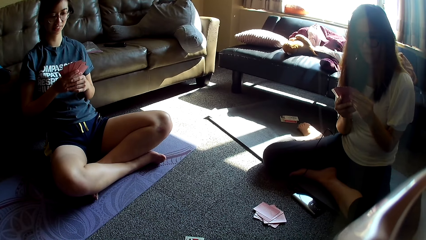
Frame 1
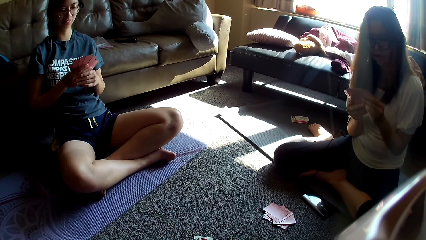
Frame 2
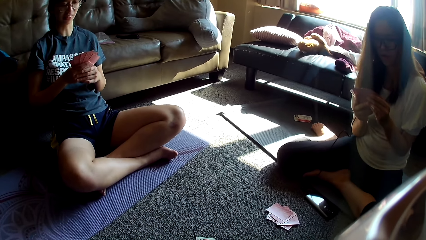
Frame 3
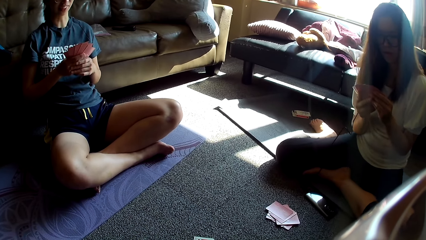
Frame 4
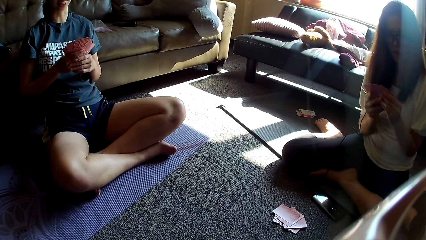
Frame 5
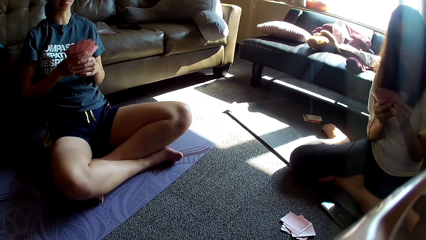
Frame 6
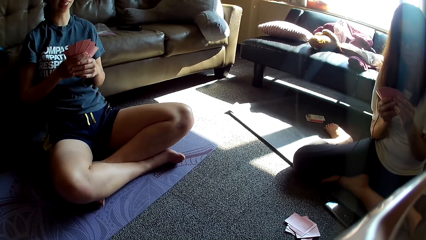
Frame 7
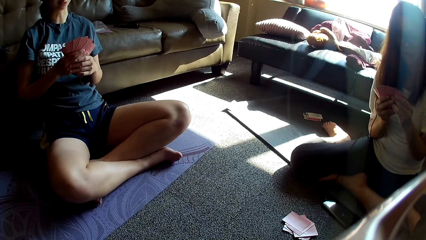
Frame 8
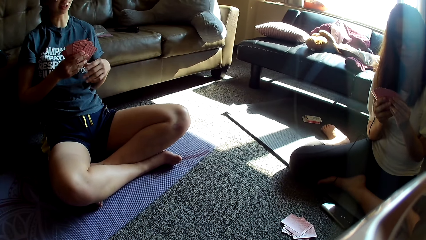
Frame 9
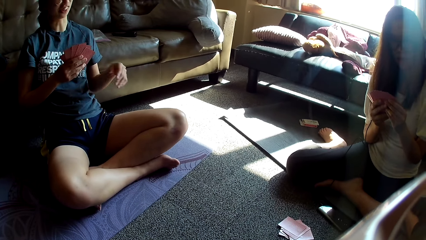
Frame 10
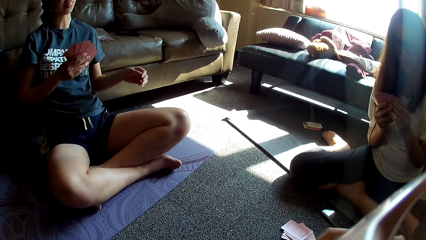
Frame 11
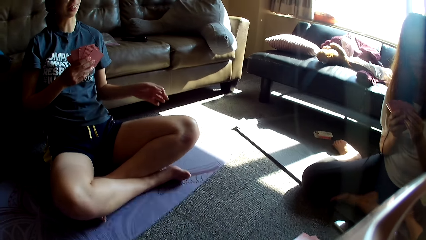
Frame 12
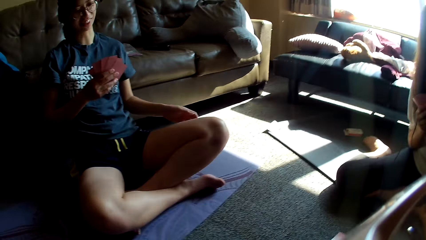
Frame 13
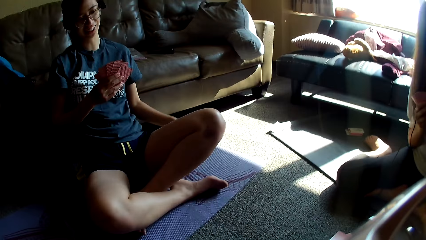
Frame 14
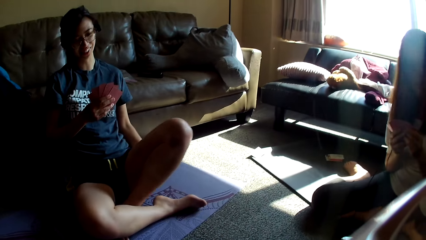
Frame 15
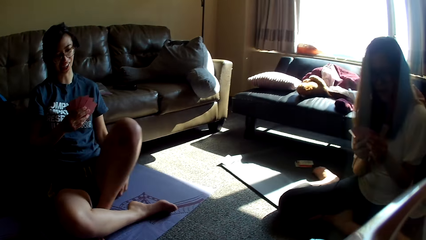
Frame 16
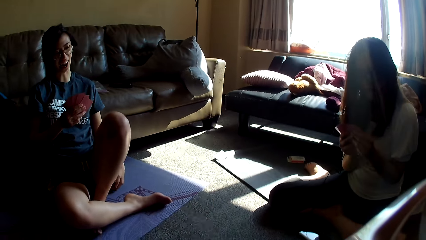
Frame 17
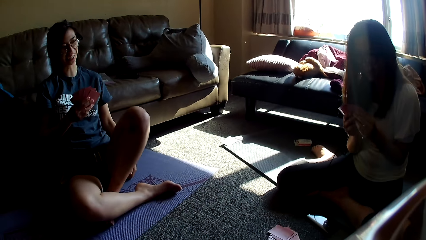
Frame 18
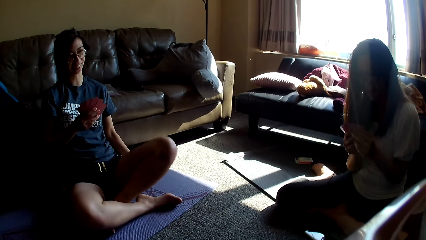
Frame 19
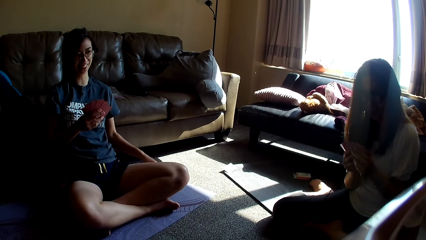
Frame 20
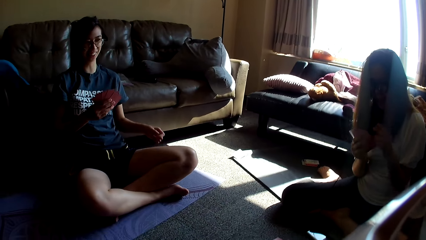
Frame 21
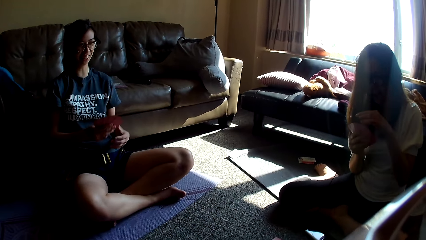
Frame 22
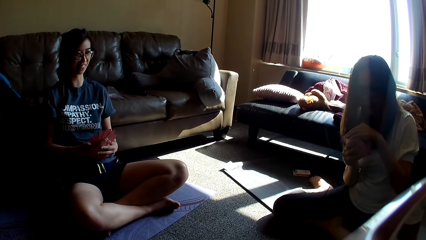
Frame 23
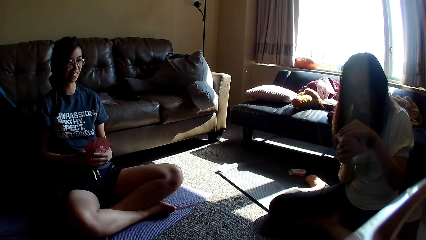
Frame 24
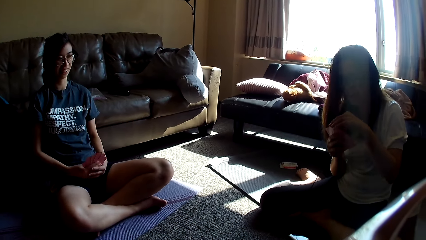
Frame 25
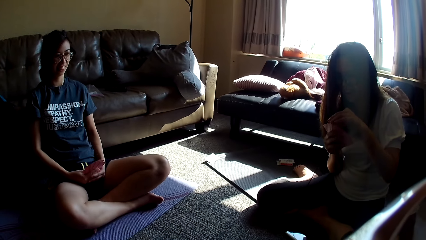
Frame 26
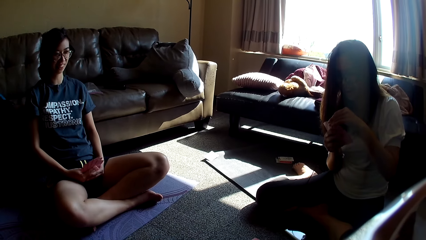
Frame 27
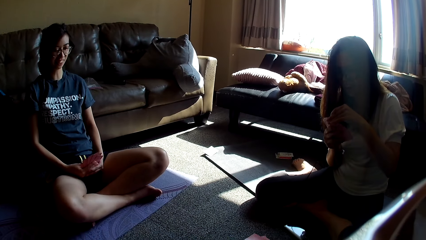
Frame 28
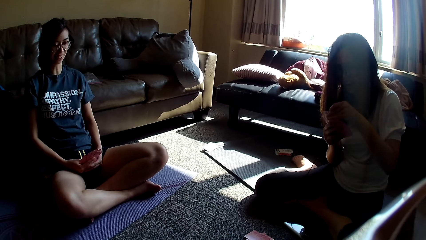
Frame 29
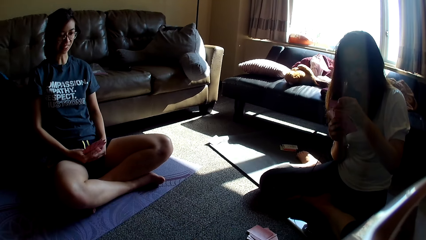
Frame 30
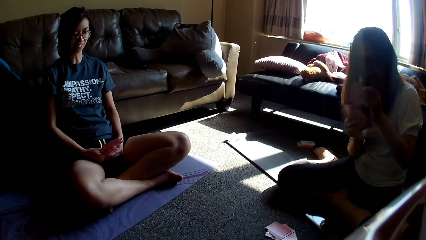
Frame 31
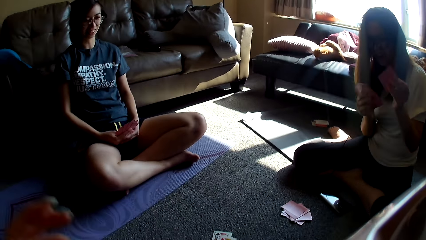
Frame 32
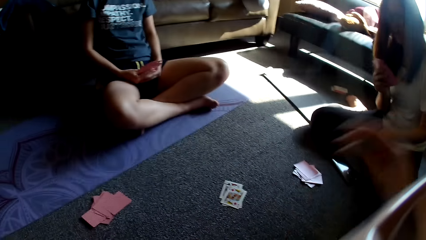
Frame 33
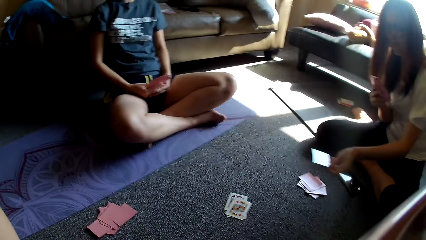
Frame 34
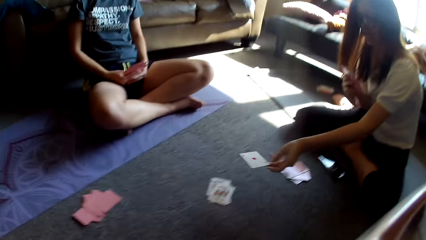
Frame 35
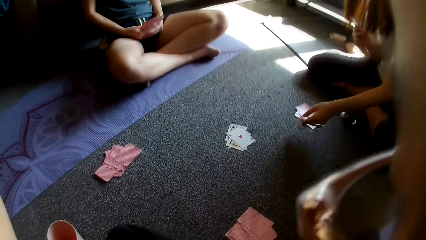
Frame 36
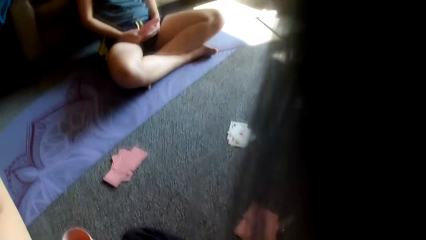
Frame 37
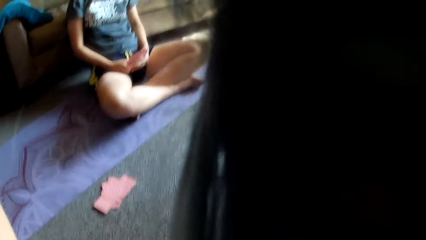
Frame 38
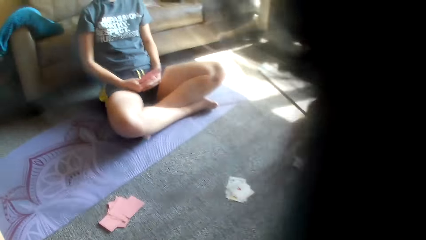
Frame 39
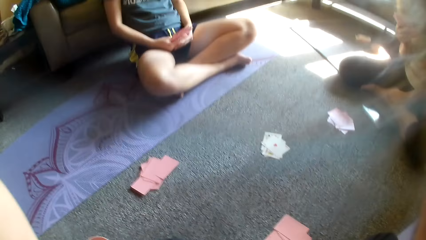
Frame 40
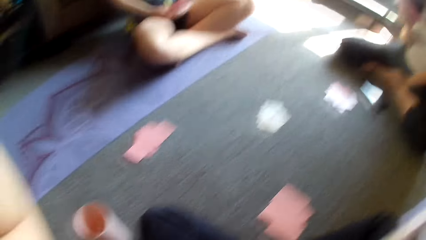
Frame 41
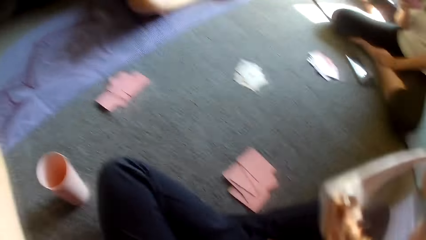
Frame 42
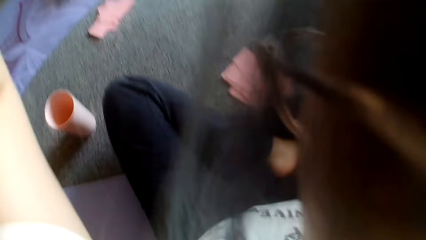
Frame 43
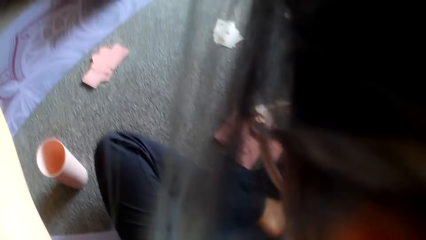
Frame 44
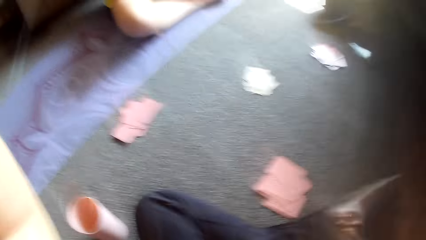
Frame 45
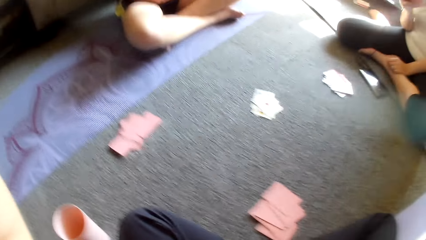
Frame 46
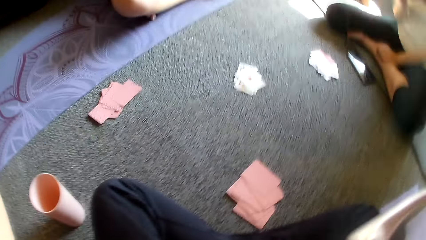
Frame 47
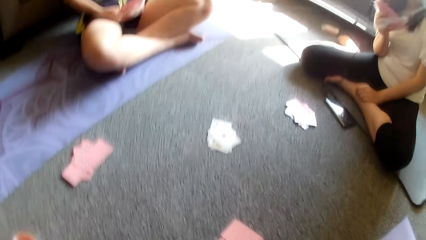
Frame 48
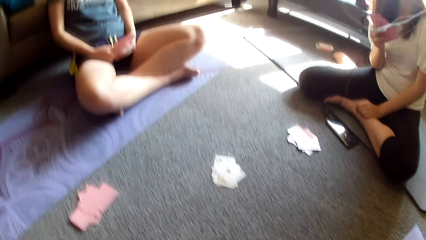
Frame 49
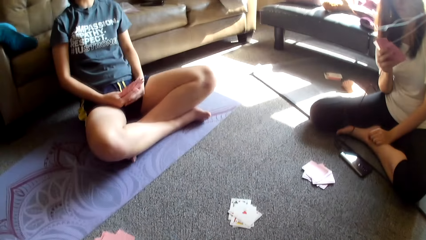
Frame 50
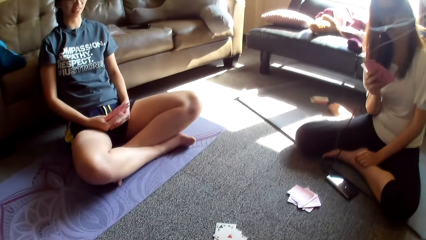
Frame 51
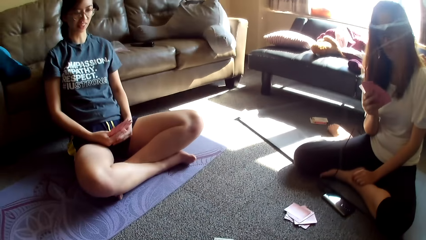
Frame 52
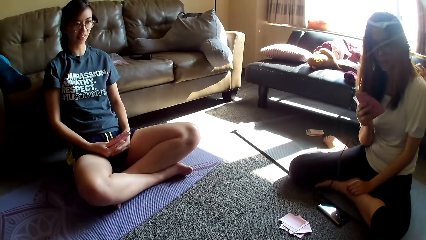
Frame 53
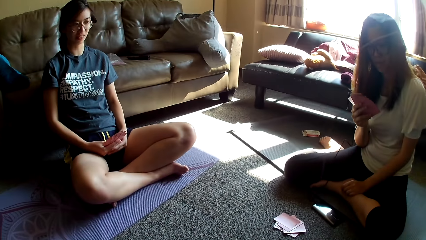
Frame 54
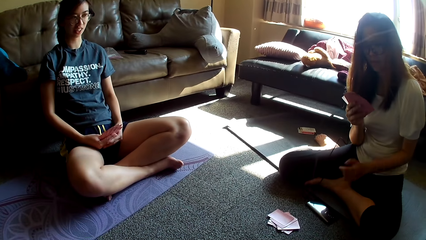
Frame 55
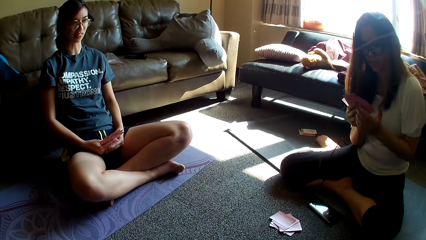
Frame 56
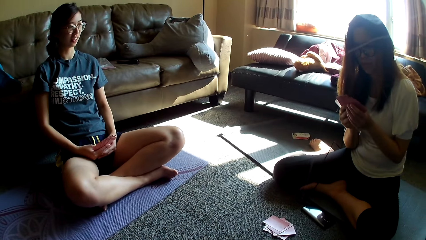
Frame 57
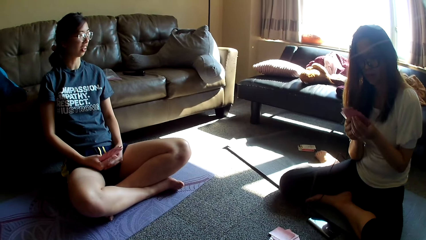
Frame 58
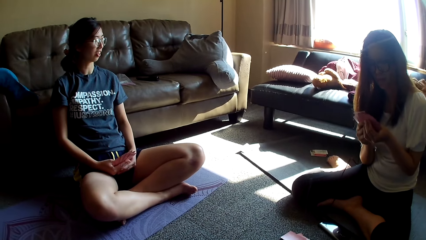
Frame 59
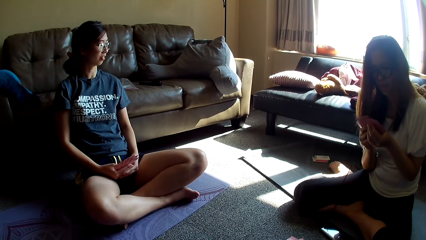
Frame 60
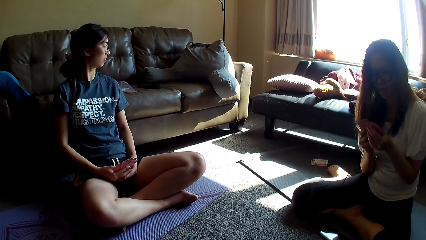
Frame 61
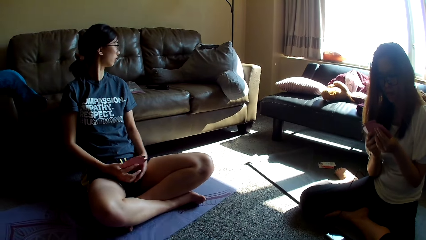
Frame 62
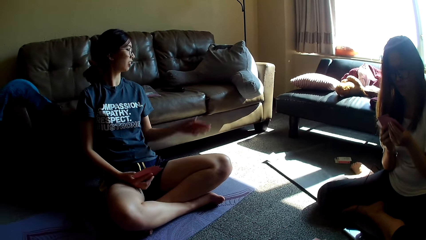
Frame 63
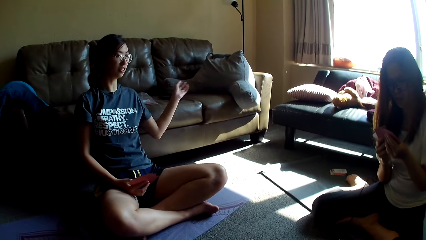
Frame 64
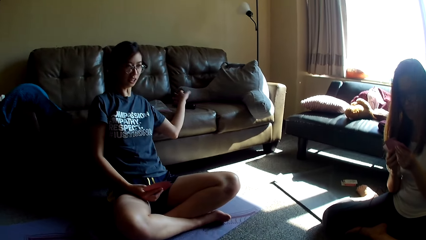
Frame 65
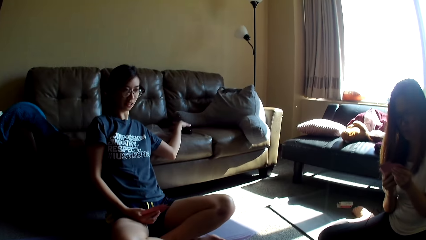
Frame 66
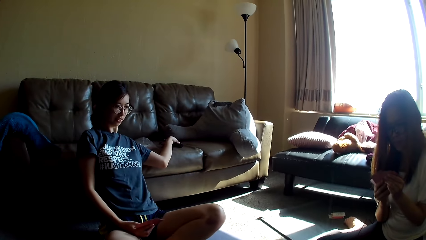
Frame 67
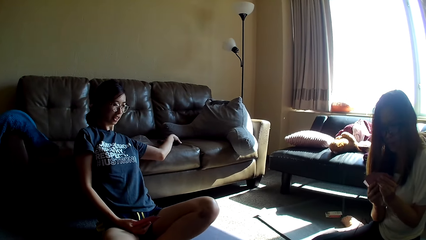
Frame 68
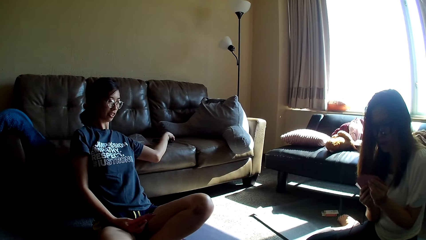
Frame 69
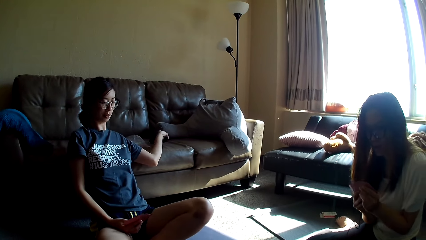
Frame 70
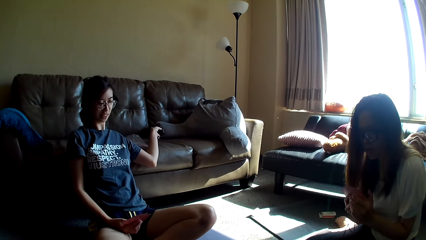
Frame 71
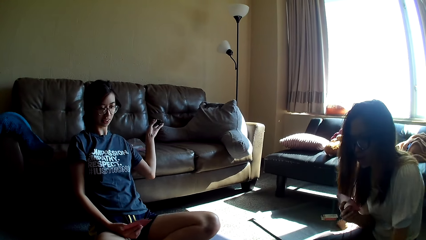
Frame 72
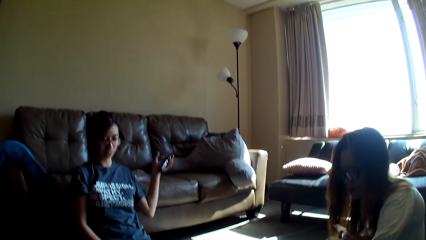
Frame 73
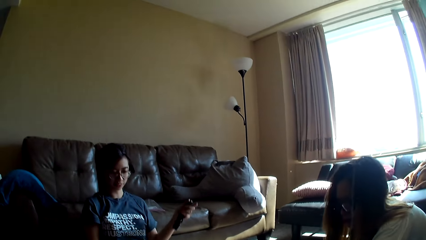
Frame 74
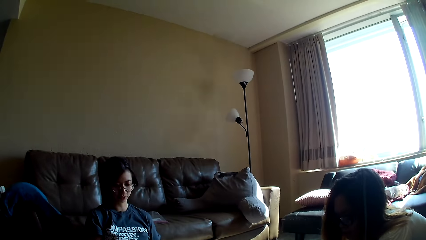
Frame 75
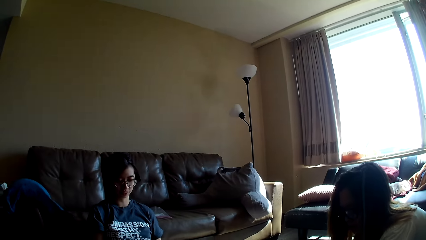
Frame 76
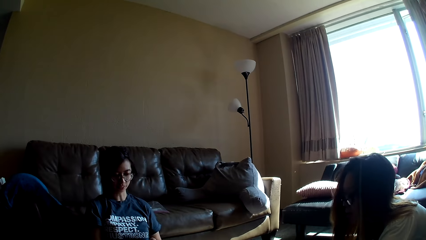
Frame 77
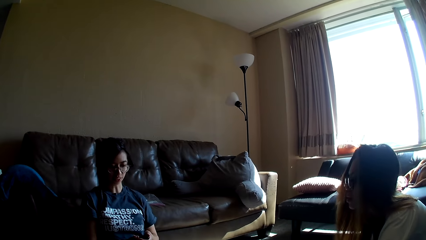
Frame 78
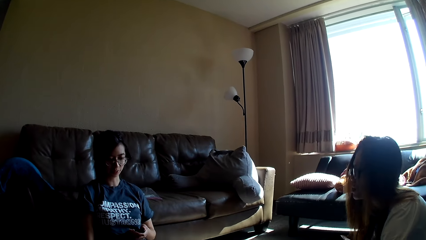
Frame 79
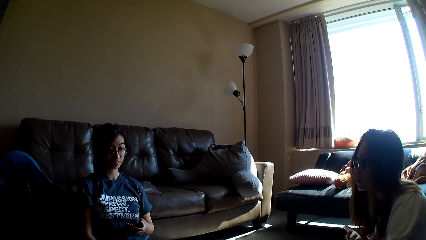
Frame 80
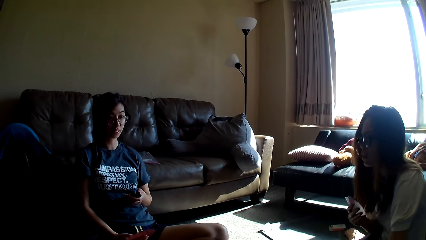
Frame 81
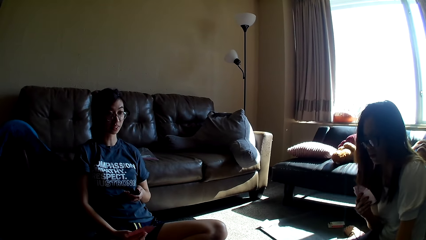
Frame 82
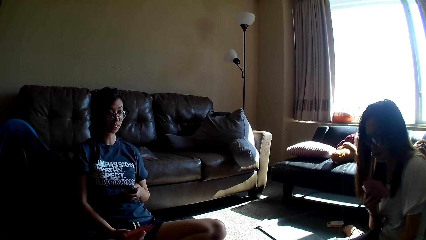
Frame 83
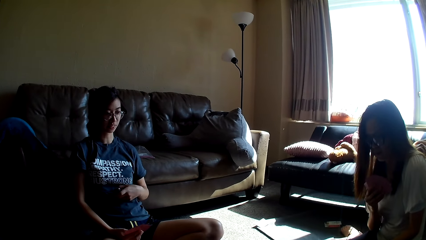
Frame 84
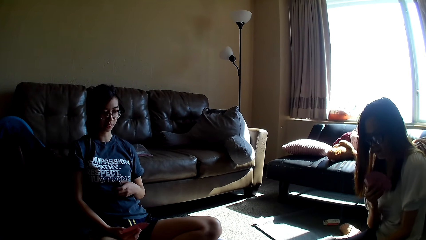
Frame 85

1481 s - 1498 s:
A lady talks. She scratches her thighs. The camera wearer talks. The lady holds the cards with both hands. The camera wearer adjusts the camera. Another lady puts the card on the floor. She holds her leg and holds the cards with both hands. The first lady talks. She picks a phone from the sofa set. She picks up a remote.
